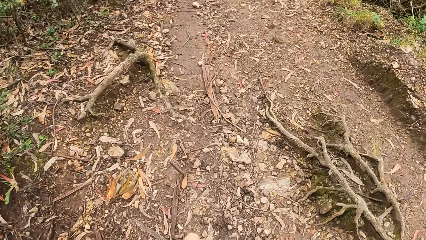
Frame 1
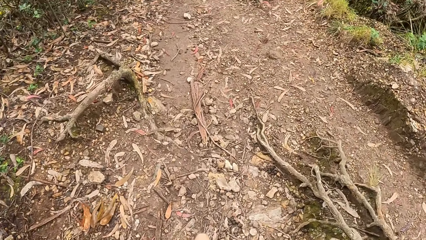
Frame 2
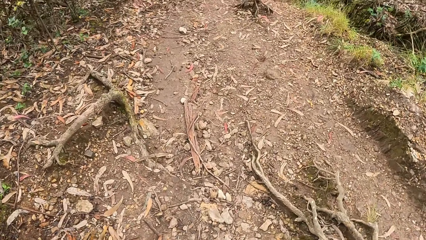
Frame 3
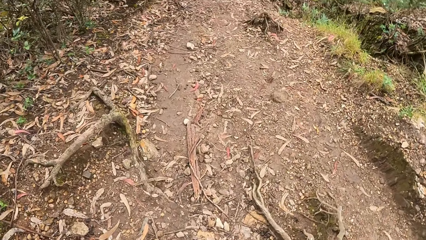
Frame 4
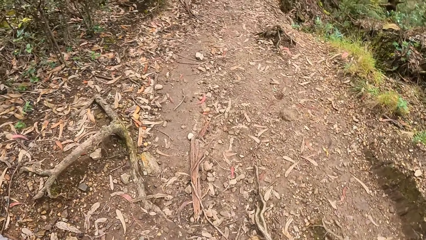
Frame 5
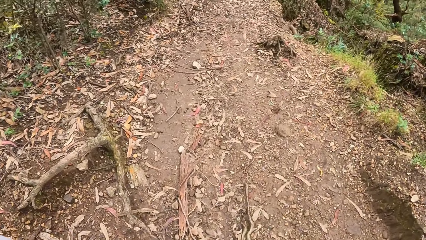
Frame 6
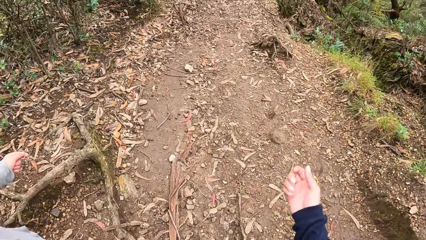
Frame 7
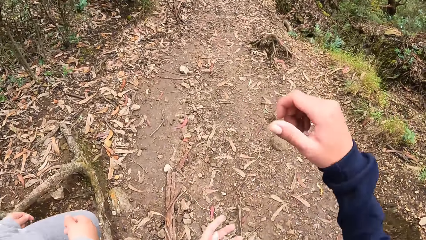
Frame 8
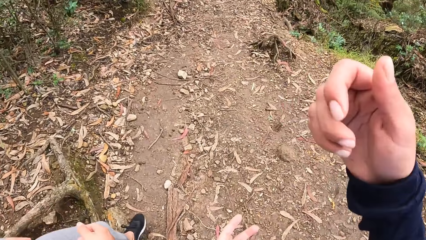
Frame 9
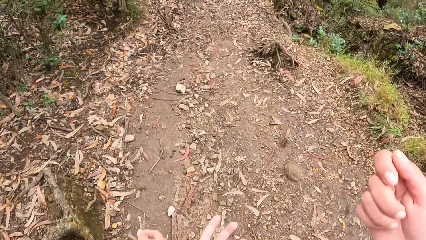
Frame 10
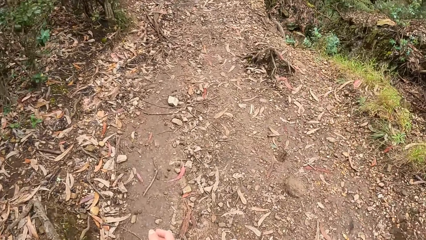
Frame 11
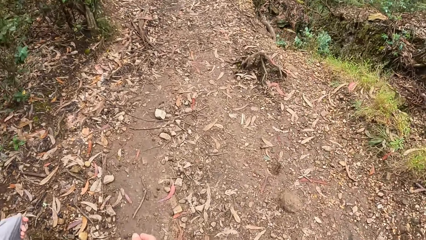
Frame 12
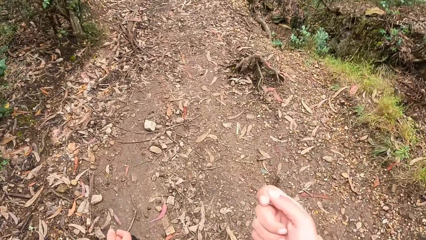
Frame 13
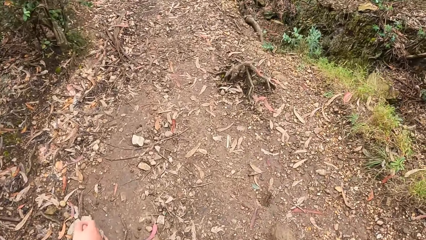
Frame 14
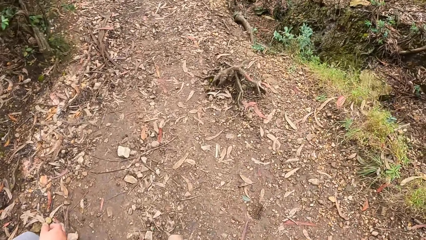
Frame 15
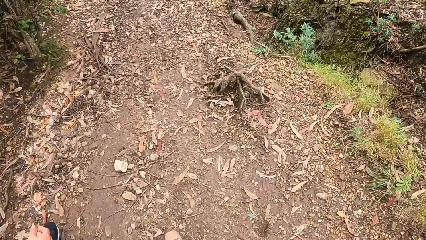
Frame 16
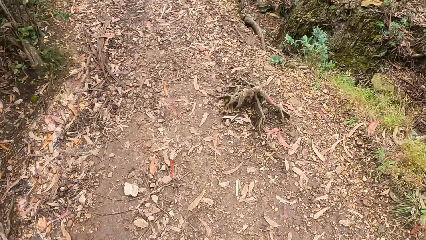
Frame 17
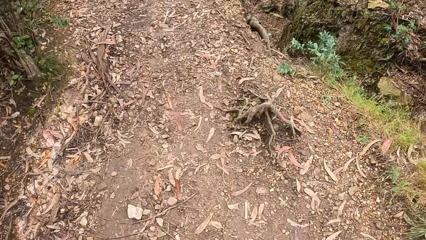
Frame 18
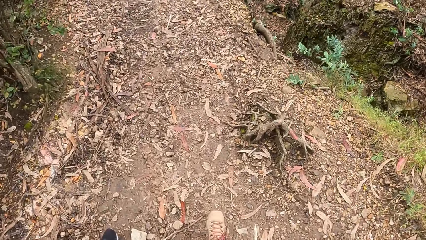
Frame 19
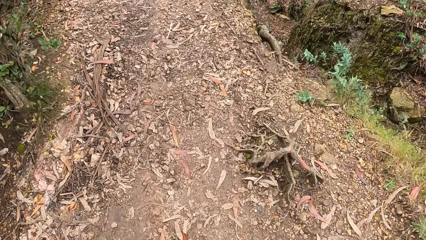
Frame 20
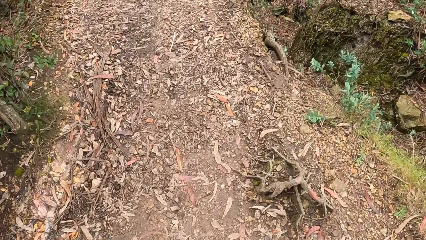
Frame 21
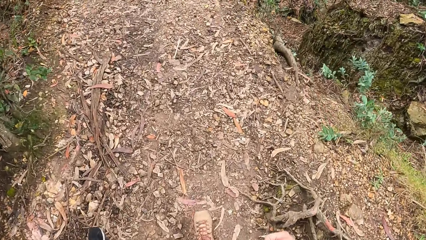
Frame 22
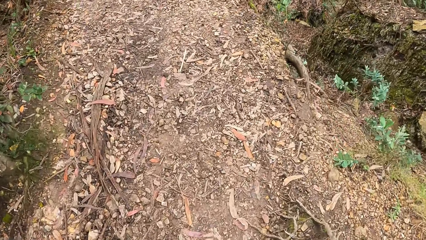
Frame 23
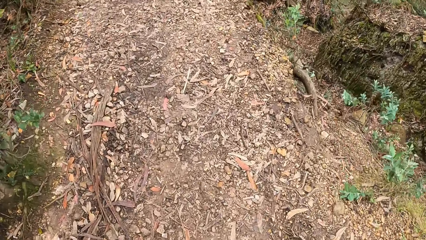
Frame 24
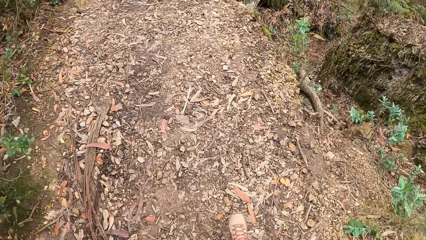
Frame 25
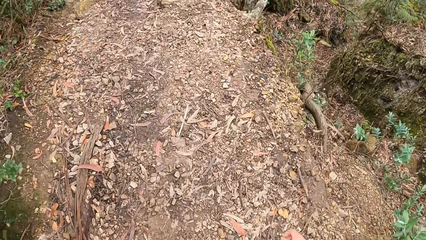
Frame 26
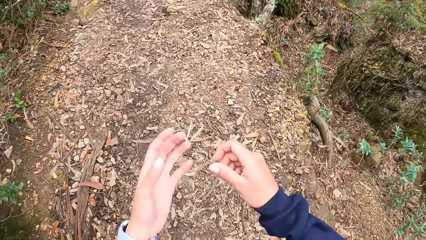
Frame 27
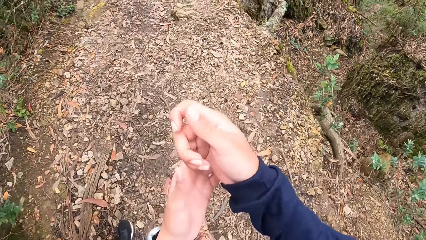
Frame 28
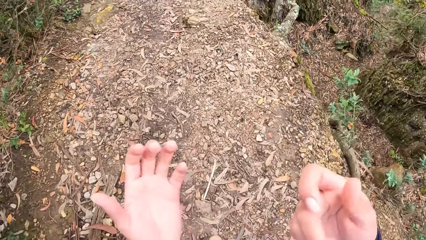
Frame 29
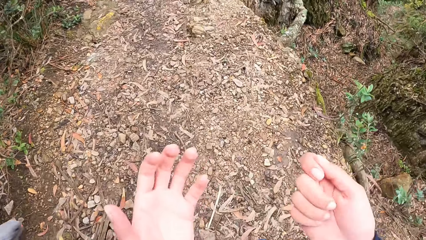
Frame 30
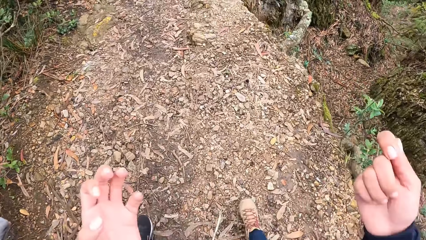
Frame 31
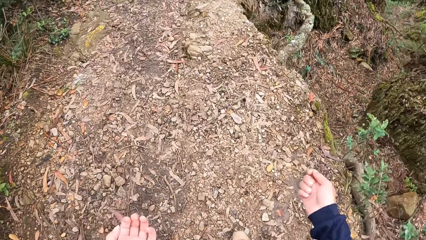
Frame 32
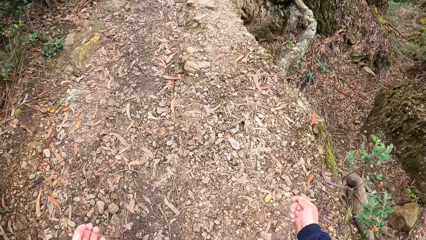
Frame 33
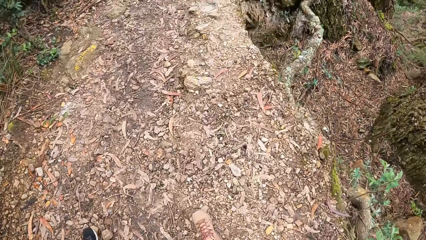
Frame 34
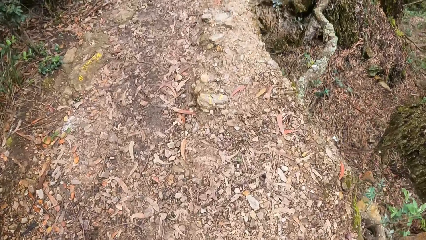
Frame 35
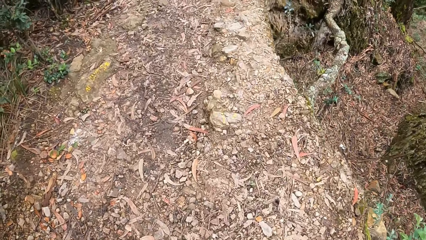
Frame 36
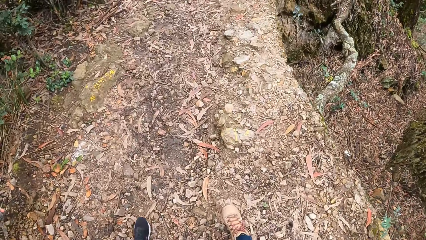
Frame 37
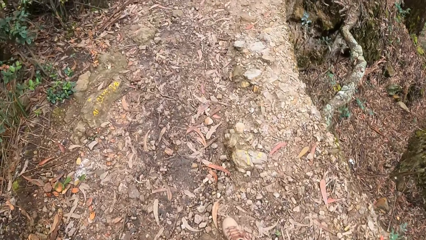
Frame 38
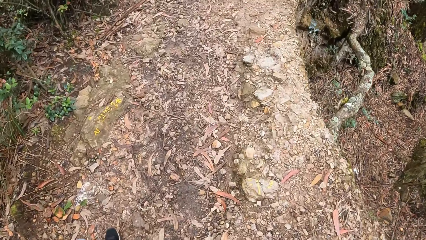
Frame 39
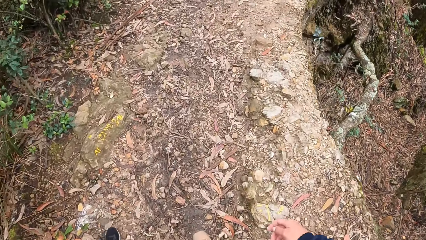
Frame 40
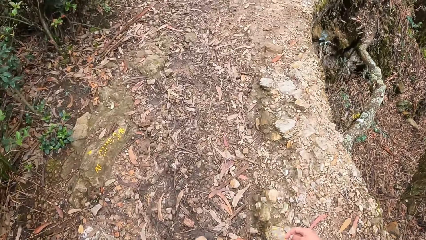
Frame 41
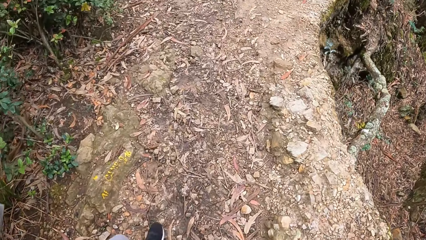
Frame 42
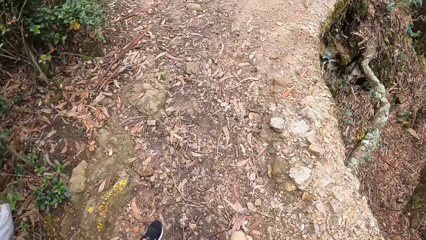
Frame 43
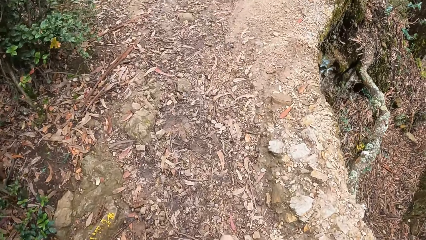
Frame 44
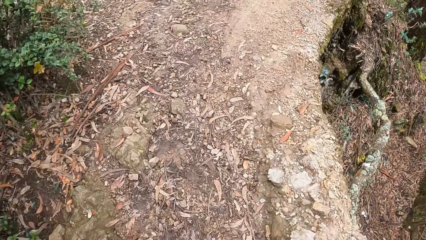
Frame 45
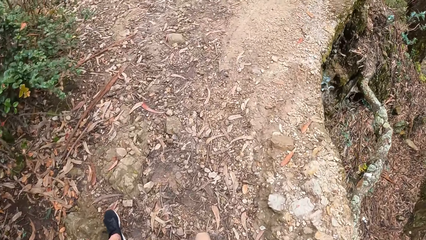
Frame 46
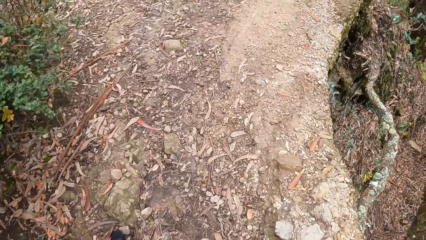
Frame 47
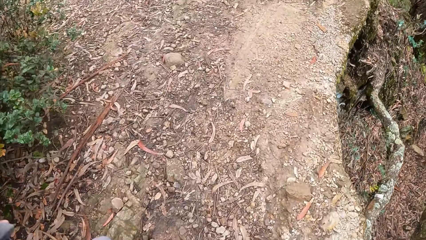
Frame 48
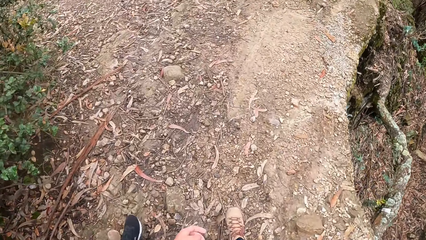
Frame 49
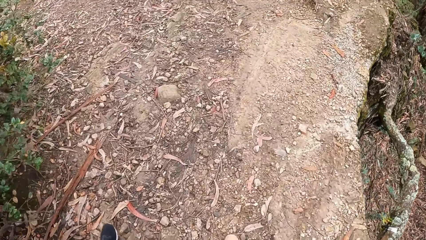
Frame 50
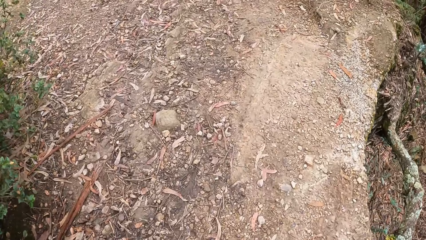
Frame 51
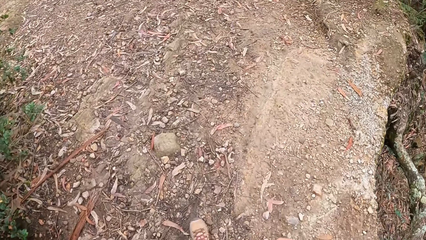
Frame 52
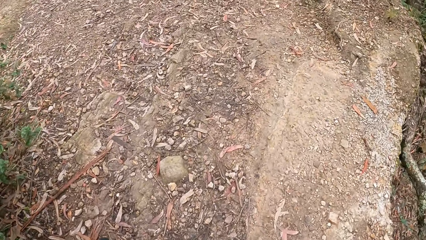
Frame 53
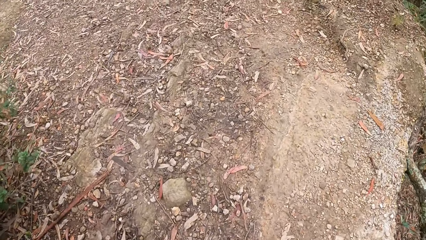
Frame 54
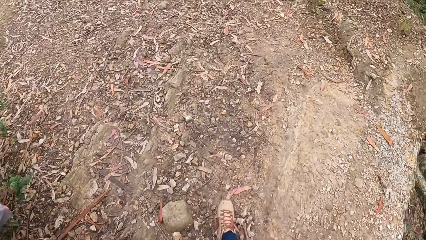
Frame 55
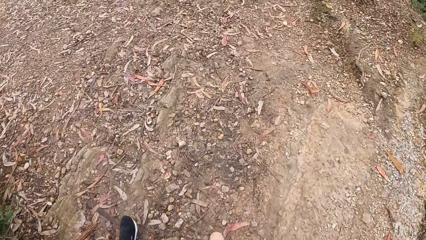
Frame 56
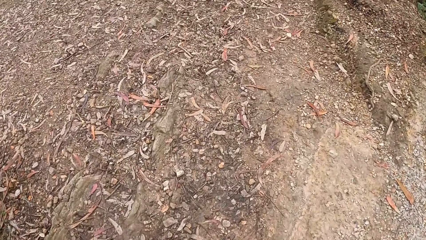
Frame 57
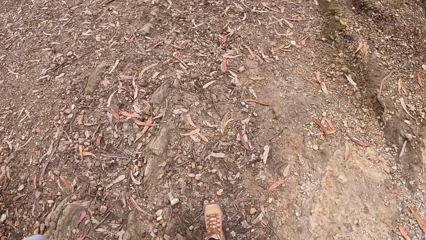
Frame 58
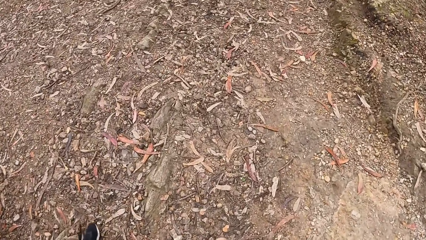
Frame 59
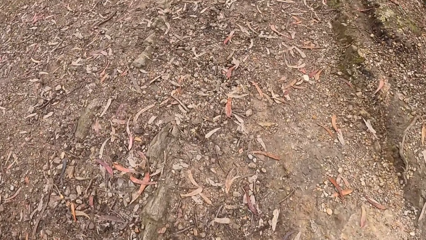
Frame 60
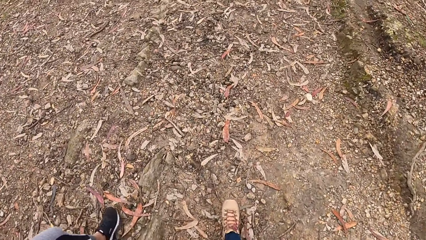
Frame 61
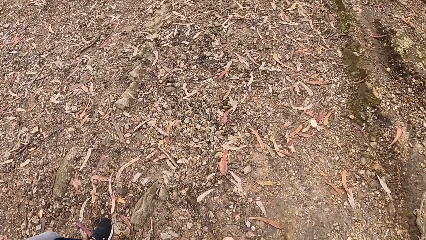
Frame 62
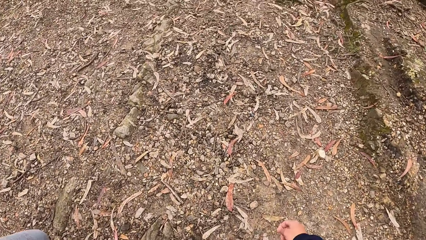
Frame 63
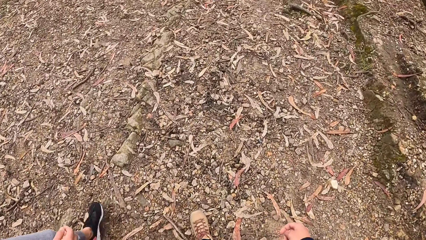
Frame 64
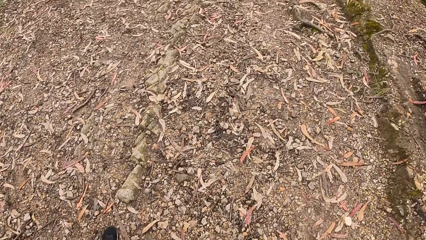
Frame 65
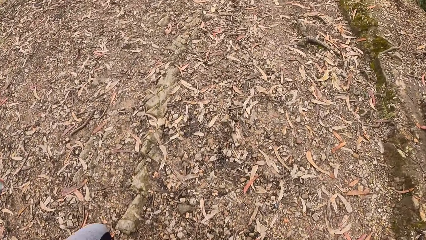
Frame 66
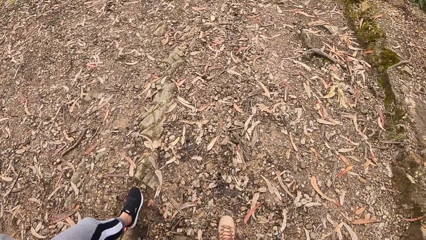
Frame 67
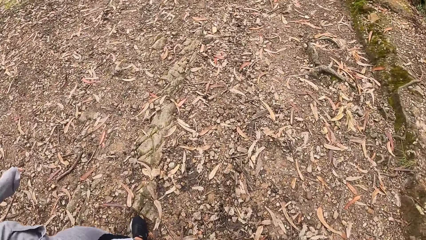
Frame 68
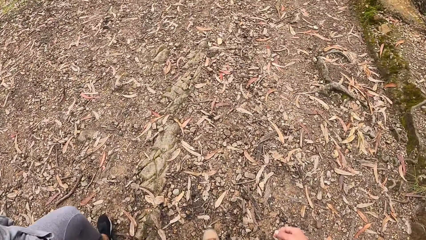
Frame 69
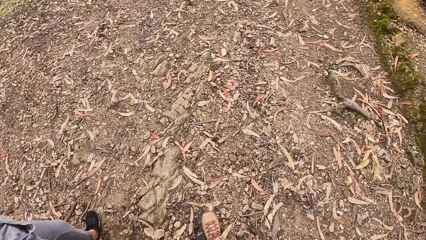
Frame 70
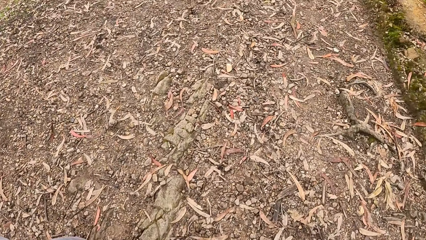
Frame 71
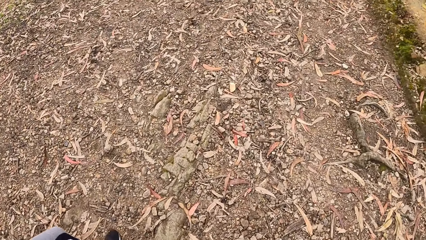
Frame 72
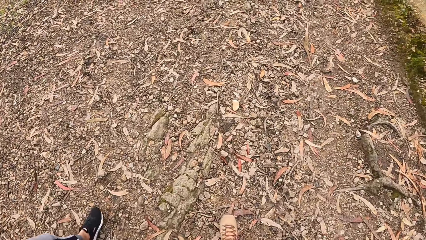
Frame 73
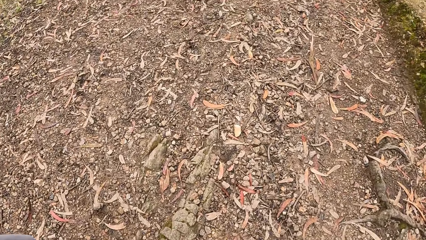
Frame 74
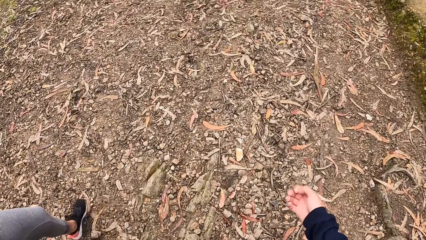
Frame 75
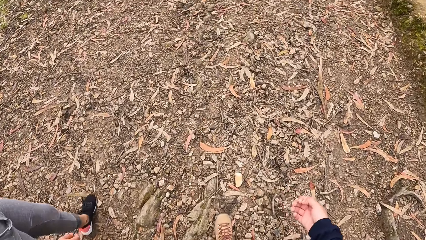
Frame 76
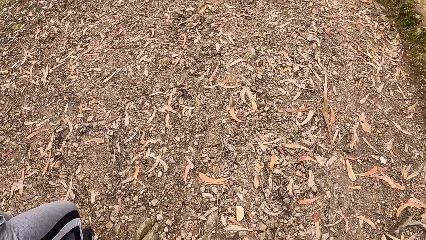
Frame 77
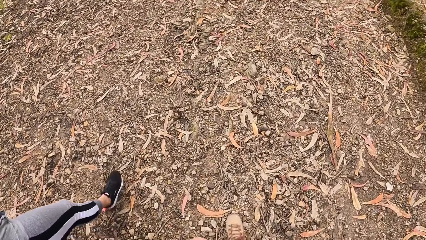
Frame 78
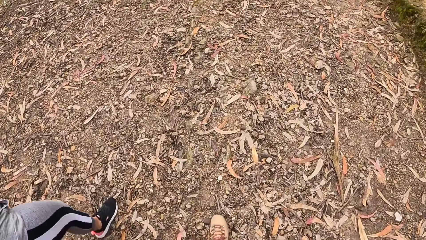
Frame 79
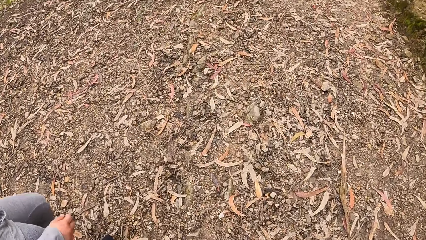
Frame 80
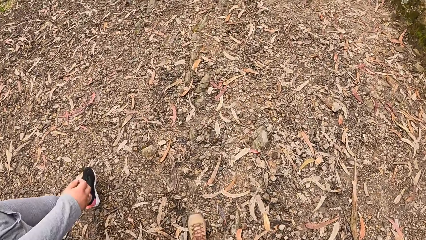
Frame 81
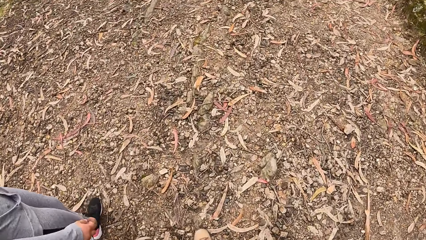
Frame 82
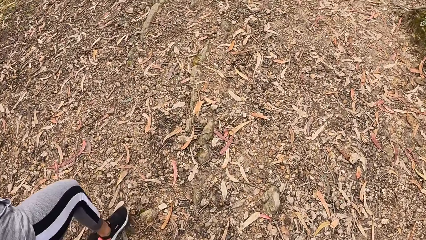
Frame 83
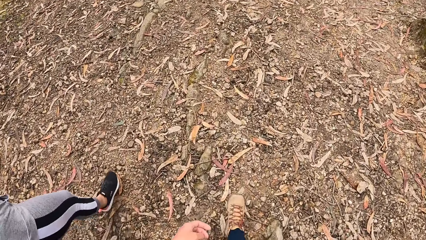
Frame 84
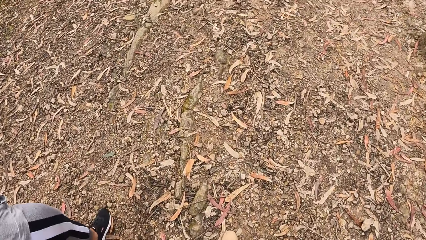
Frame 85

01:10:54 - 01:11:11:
The camera wearer converses with friends. They interact with a woman. They walk on the road.
